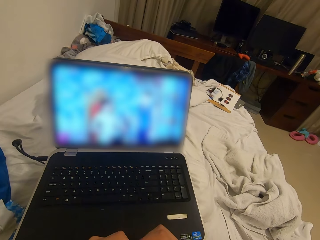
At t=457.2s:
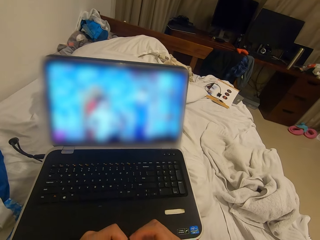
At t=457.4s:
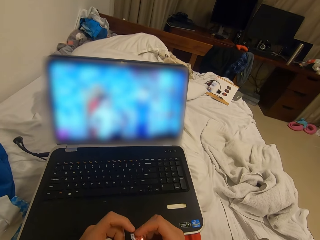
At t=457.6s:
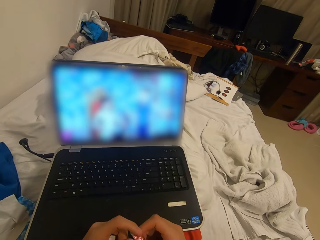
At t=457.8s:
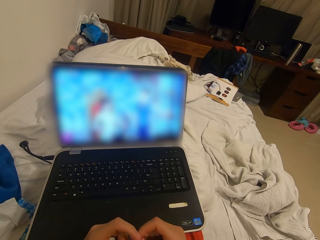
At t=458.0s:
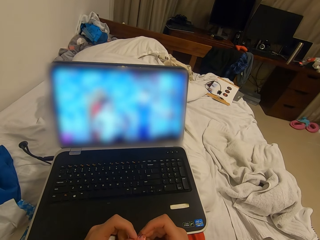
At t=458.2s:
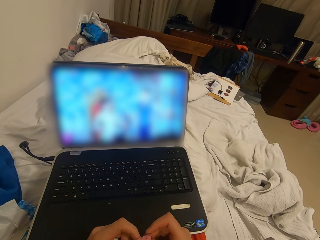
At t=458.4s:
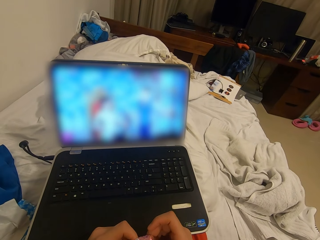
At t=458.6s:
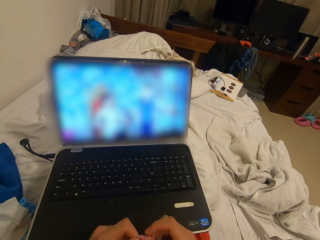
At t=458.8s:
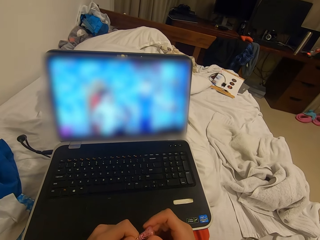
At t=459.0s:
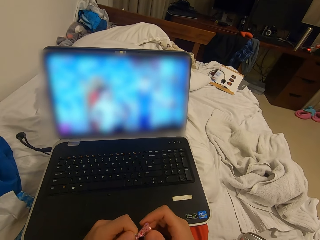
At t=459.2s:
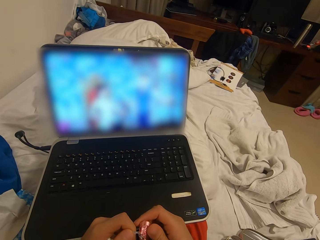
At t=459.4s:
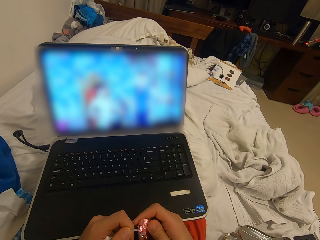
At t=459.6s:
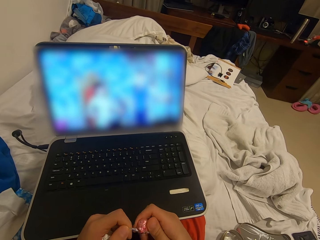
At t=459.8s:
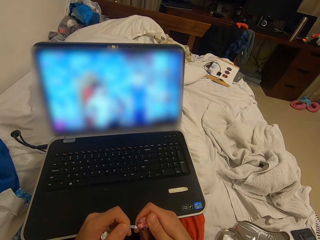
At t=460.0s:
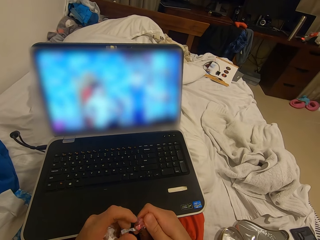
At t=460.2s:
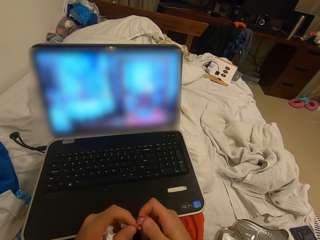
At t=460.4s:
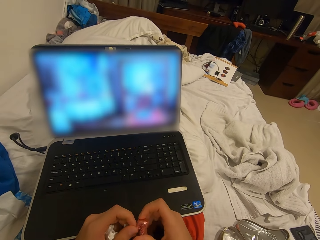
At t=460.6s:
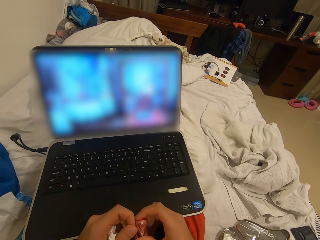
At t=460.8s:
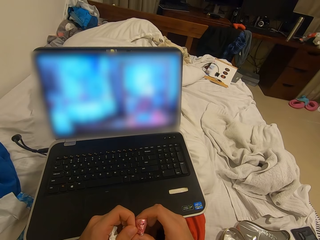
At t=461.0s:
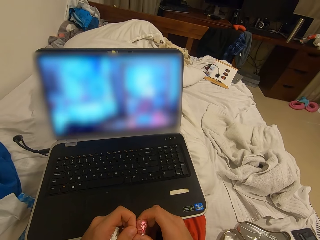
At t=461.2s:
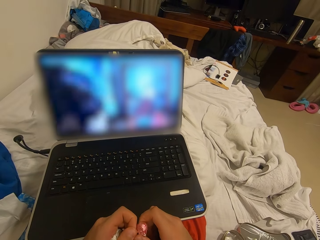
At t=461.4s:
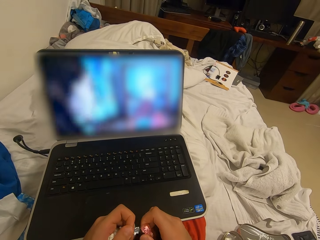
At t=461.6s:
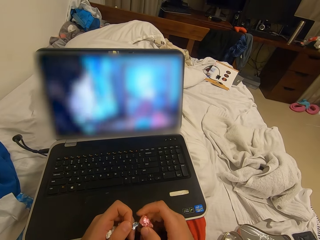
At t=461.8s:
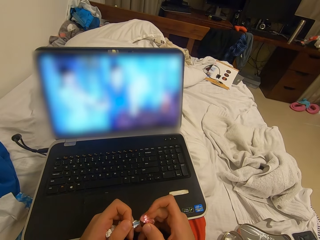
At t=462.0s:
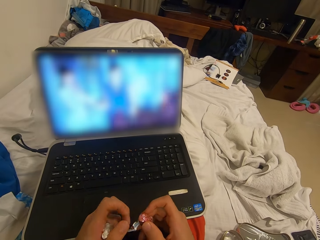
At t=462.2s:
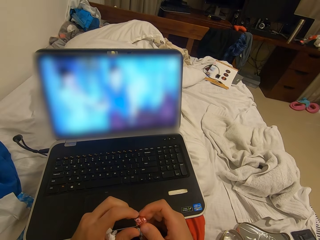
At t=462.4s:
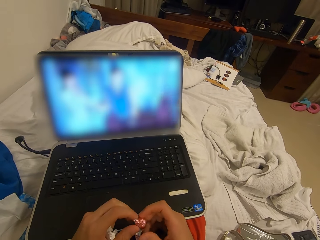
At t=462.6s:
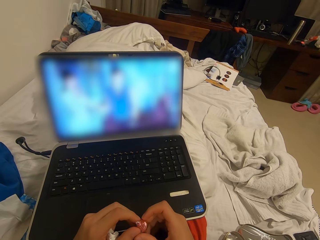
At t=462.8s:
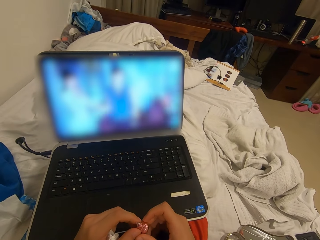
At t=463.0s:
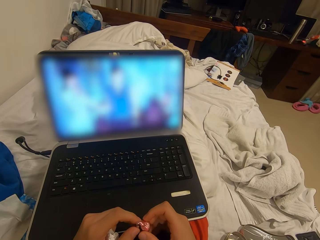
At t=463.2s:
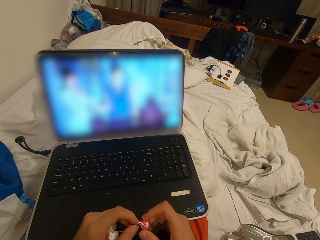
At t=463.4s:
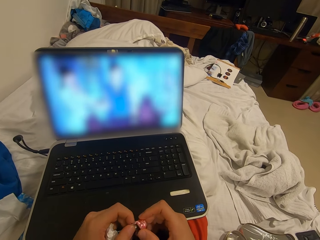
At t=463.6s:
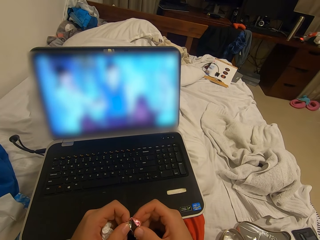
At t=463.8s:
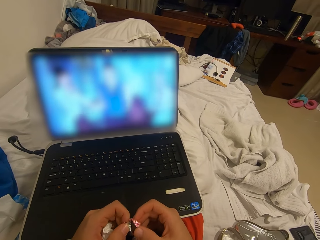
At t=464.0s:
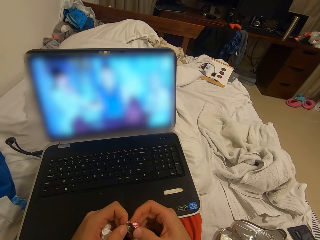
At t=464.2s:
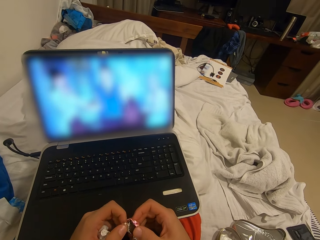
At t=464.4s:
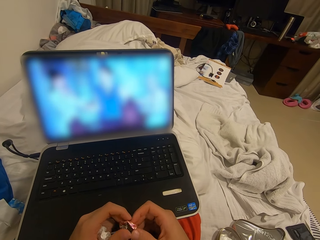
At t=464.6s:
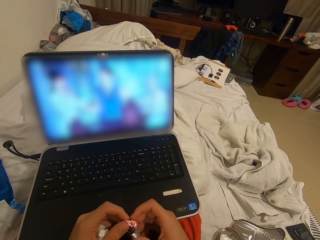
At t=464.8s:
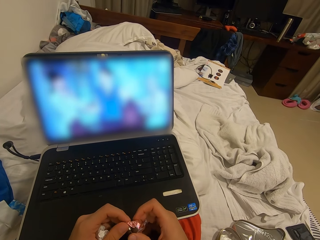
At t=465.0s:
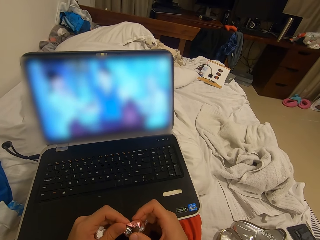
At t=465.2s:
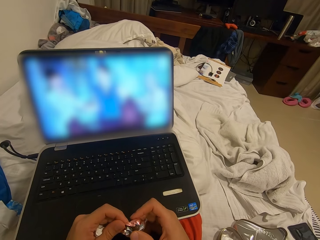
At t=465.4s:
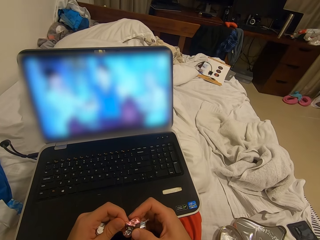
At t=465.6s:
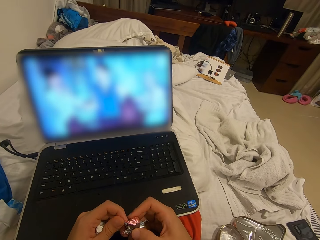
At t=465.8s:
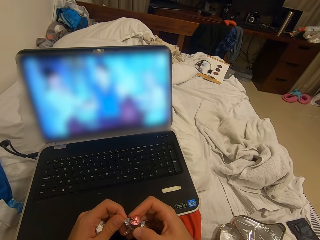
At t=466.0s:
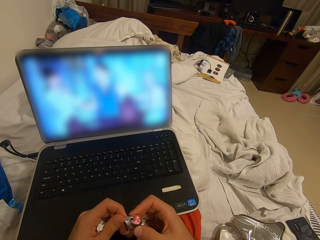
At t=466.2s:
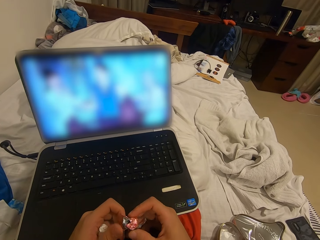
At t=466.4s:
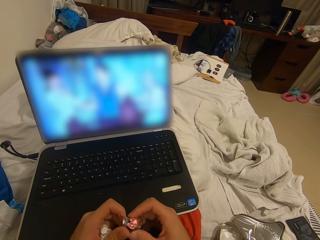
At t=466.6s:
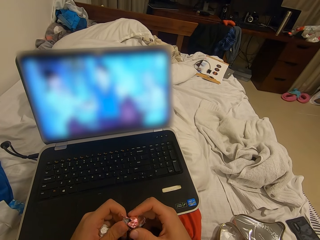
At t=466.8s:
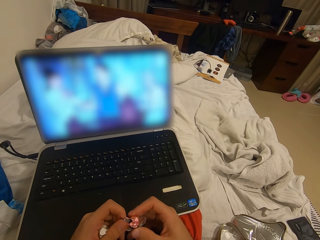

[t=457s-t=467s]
The camera wearer unwraps the candy with both hands. They hold an object.

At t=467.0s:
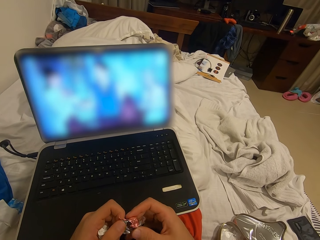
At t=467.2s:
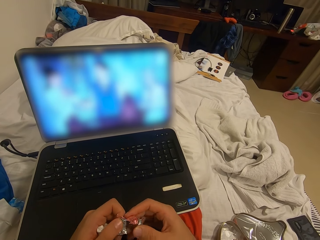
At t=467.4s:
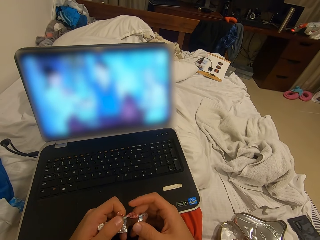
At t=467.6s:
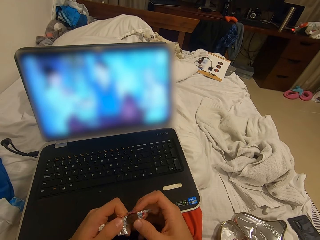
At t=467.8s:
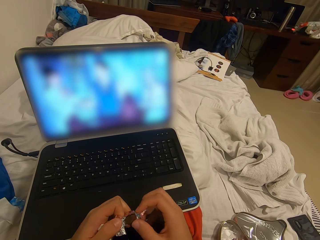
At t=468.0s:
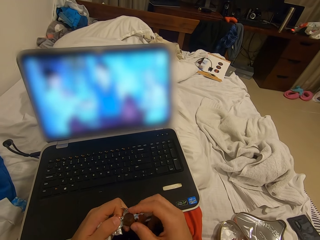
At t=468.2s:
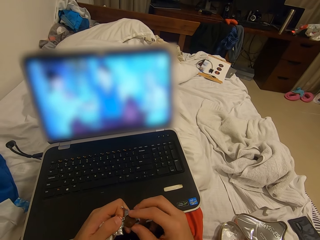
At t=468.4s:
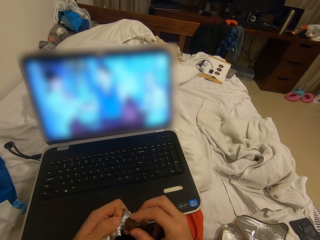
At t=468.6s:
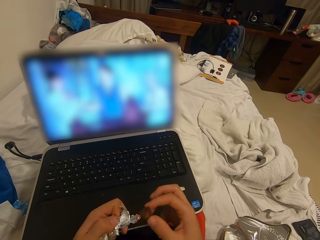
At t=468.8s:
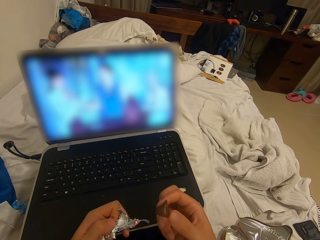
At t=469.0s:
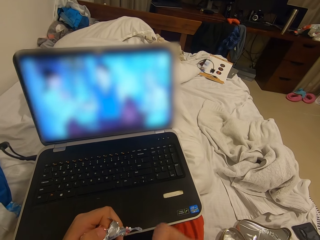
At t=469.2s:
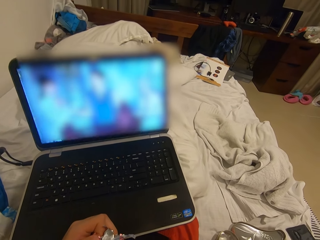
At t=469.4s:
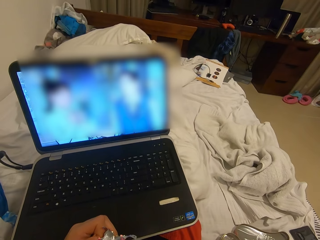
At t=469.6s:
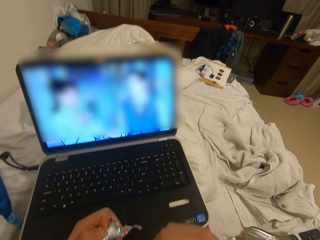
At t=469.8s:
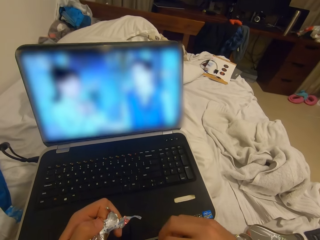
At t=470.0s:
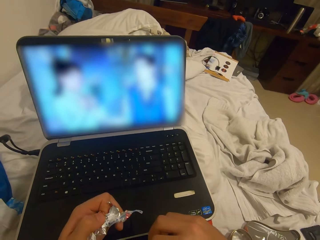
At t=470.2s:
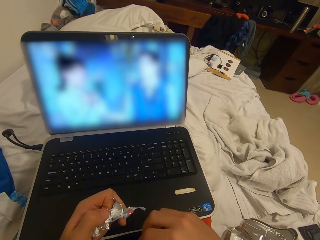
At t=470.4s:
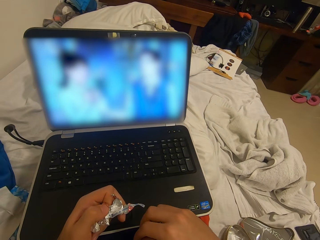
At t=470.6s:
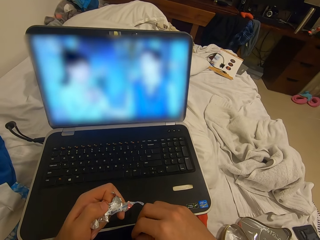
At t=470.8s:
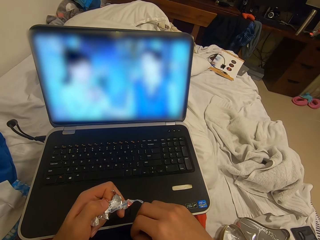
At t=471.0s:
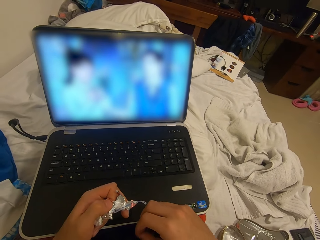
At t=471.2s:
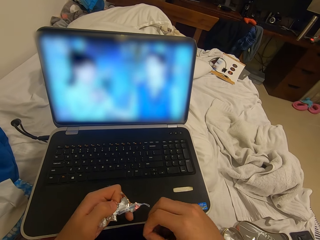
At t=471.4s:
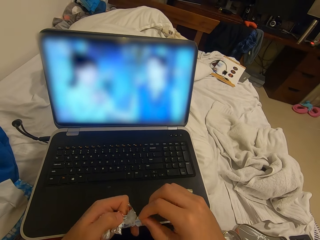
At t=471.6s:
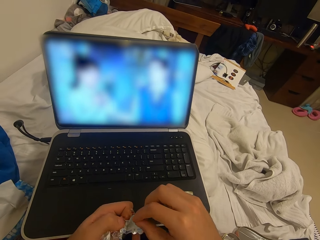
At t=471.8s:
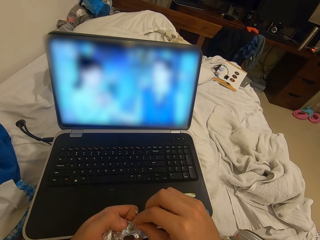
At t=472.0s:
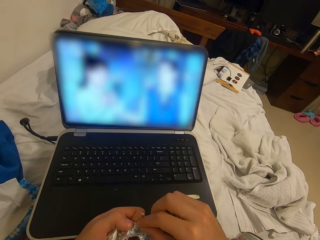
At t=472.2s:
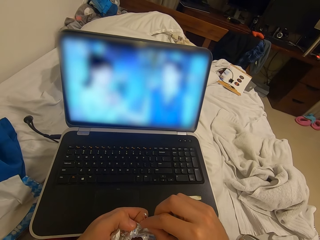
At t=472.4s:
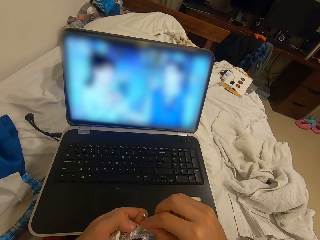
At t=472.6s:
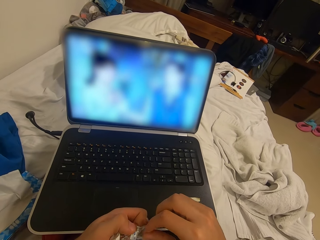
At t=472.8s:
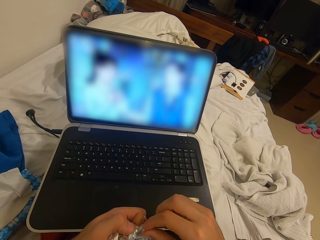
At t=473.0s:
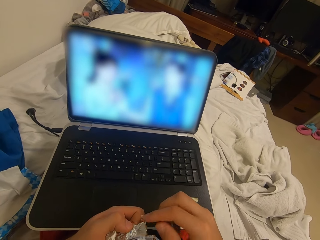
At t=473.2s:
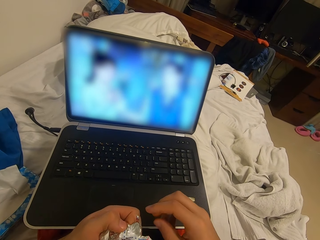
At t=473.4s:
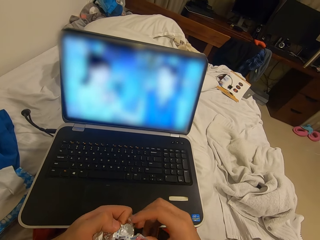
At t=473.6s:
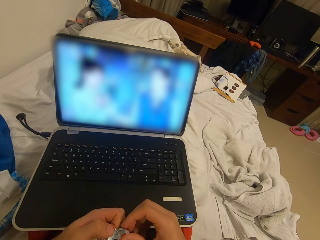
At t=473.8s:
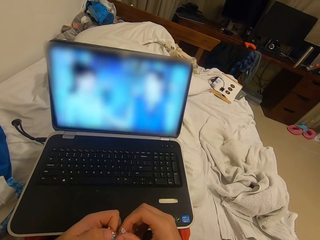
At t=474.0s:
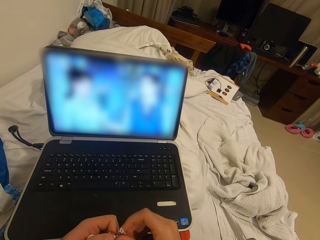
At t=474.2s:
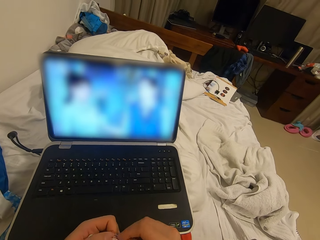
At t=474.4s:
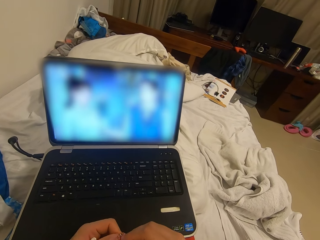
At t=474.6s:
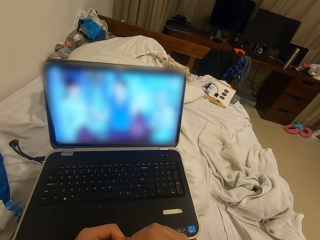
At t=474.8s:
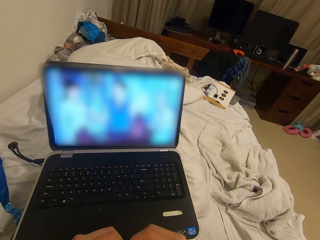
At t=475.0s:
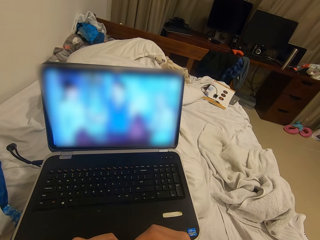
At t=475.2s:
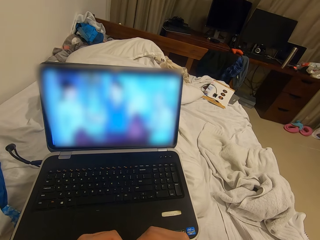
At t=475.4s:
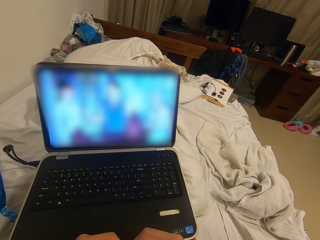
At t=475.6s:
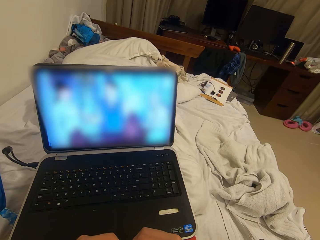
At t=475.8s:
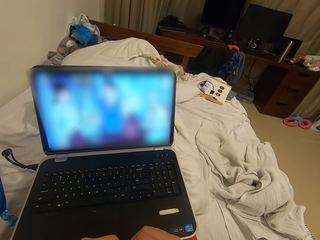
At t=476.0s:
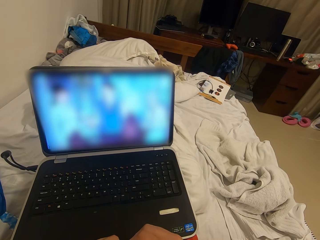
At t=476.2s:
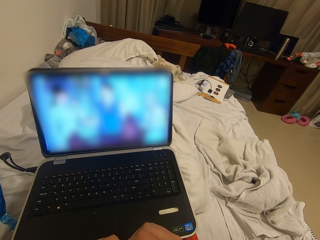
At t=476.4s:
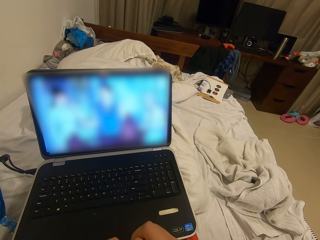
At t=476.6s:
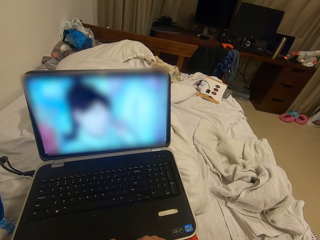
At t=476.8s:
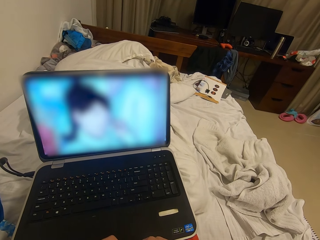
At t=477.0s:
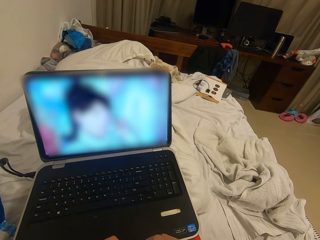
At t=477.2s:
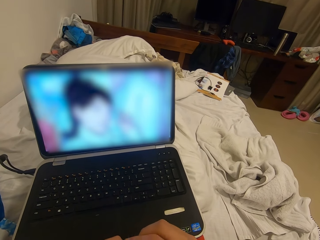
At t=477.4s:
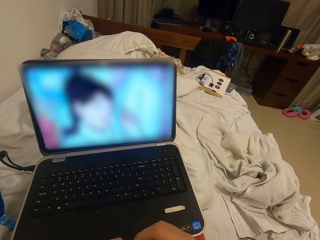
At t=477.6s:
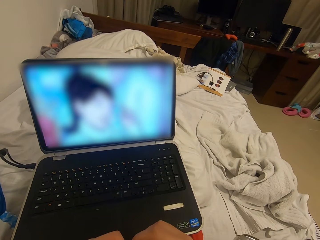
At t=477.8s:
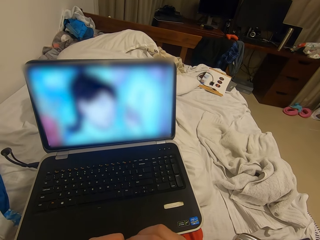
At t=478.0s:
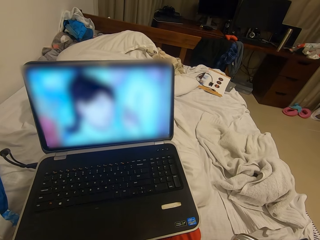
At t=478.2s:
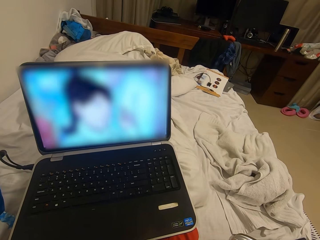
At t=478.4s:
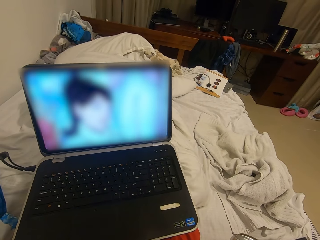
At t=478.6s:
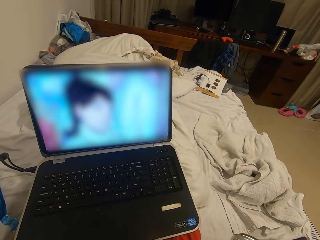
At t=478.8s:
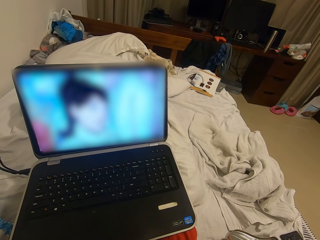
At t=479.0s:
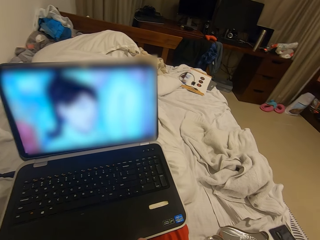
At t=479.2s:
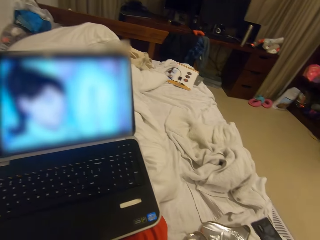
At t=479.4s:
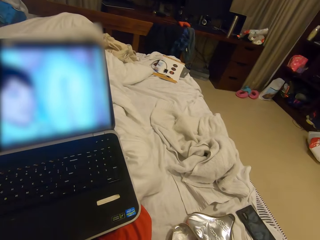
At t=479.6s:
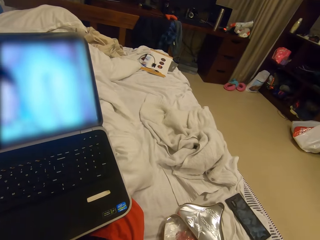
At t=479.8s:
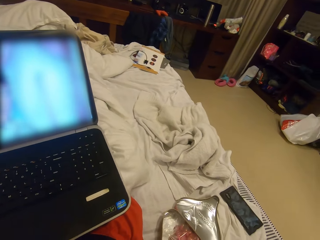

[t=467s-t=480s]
The camera wearer eats the candy with his hands. He folds the candy nylon with both hands.
